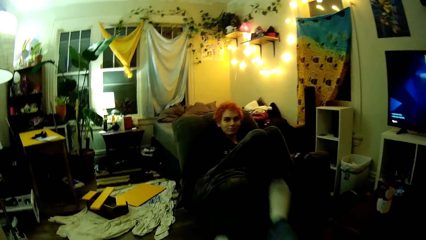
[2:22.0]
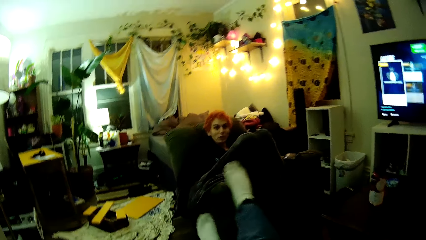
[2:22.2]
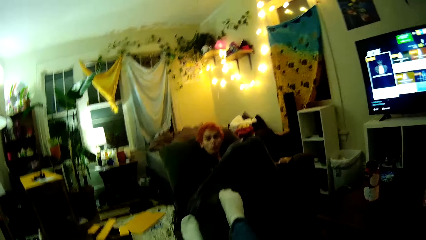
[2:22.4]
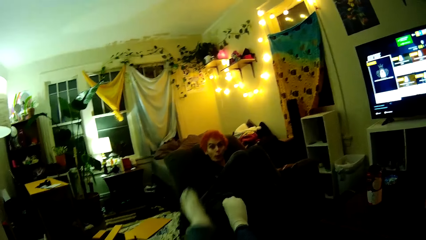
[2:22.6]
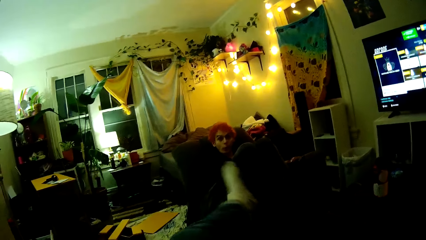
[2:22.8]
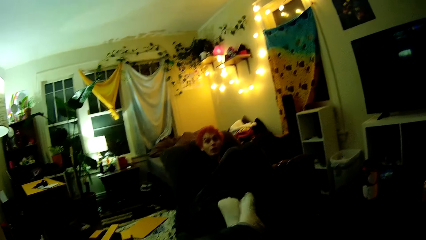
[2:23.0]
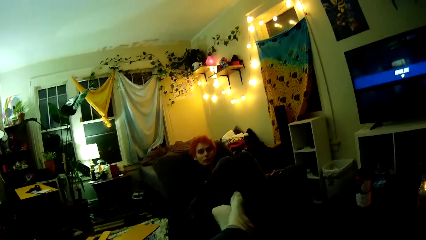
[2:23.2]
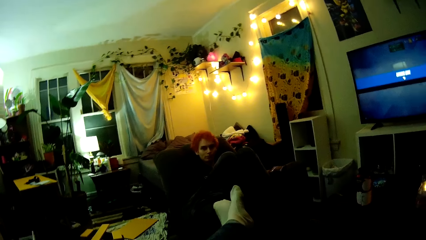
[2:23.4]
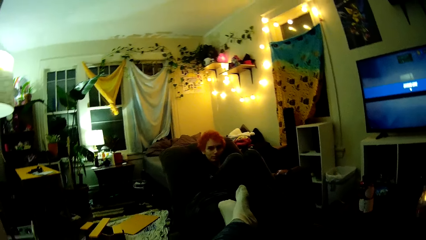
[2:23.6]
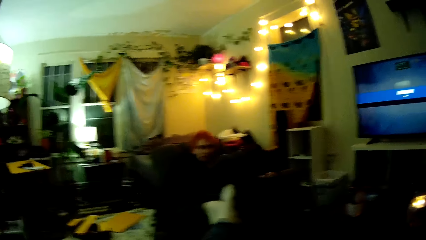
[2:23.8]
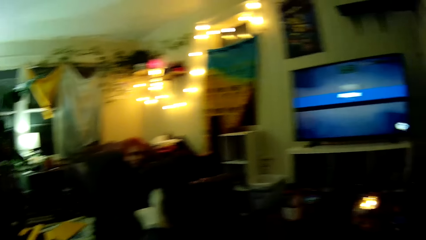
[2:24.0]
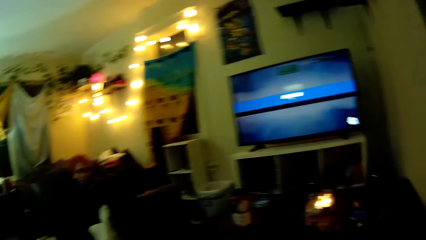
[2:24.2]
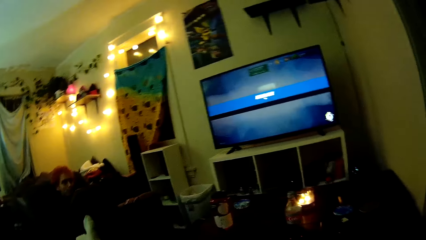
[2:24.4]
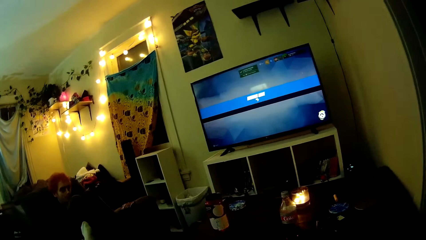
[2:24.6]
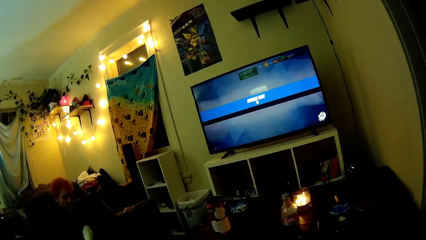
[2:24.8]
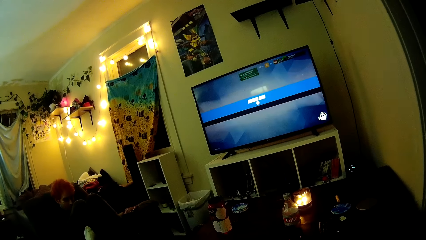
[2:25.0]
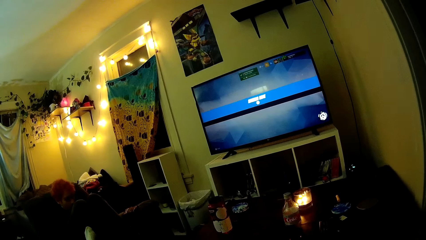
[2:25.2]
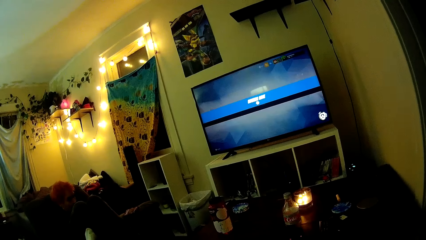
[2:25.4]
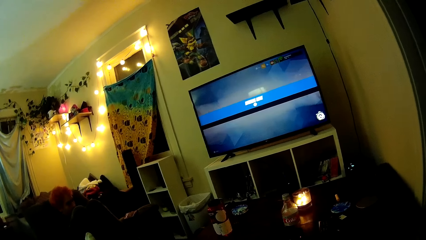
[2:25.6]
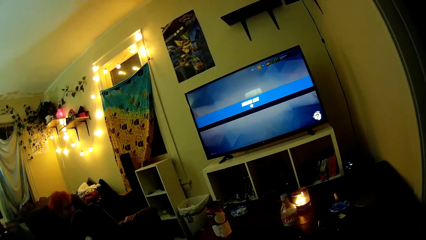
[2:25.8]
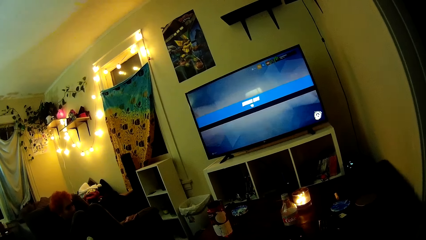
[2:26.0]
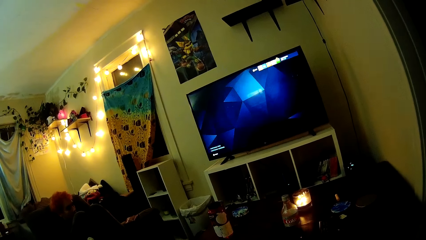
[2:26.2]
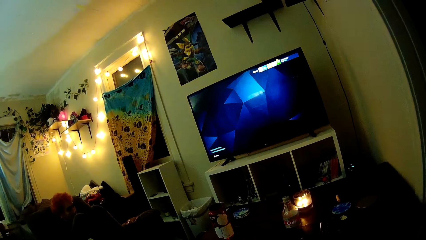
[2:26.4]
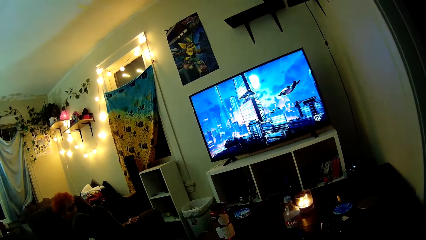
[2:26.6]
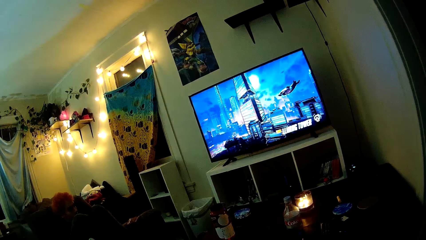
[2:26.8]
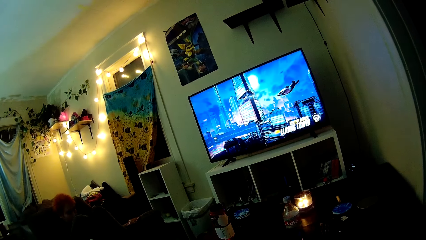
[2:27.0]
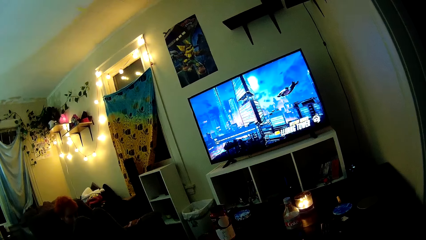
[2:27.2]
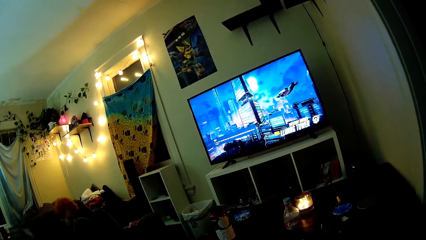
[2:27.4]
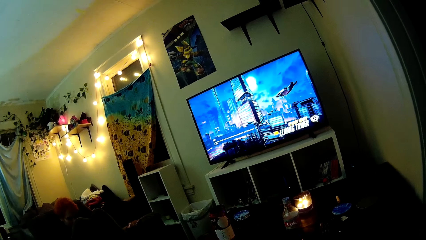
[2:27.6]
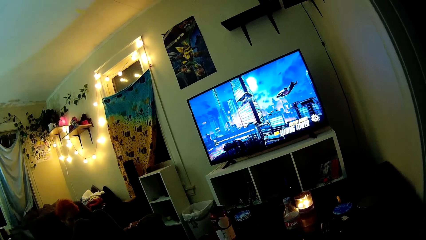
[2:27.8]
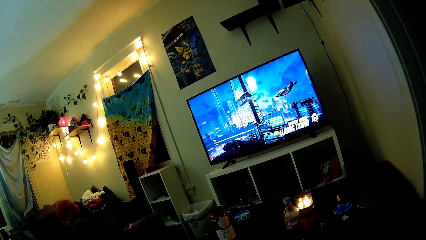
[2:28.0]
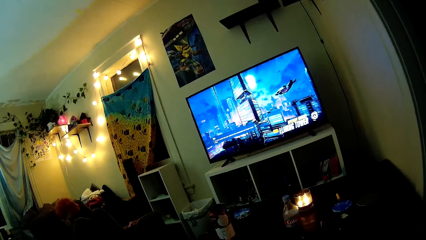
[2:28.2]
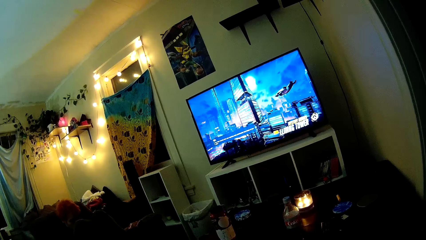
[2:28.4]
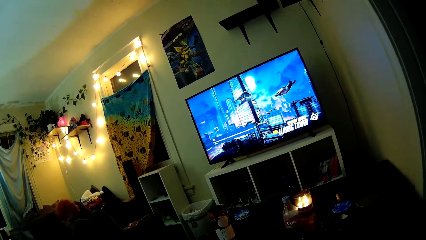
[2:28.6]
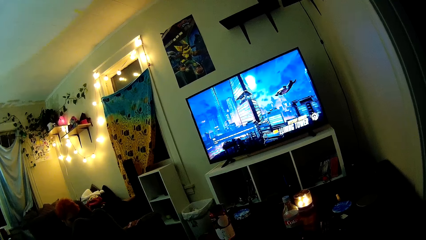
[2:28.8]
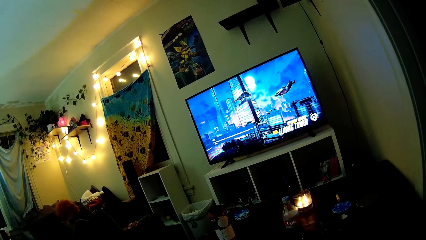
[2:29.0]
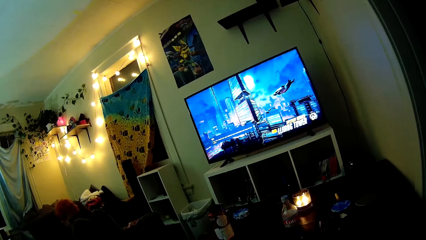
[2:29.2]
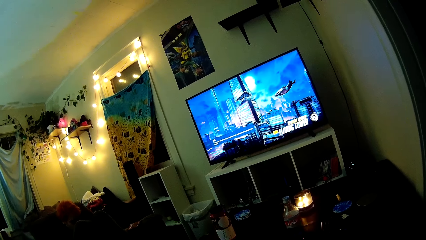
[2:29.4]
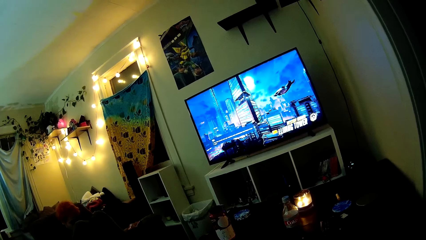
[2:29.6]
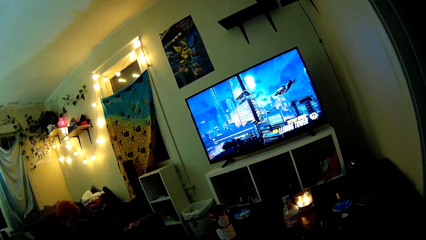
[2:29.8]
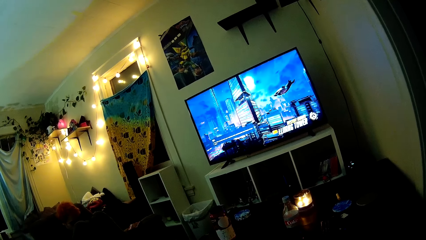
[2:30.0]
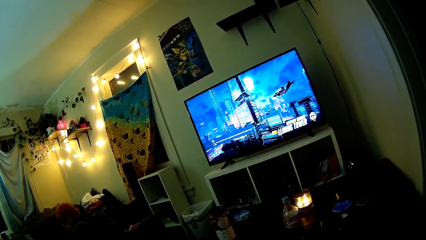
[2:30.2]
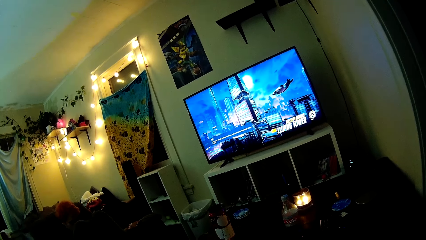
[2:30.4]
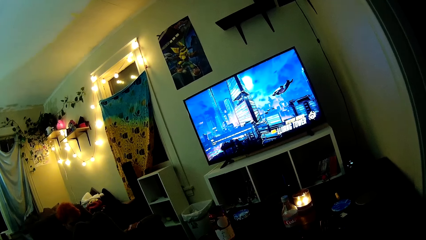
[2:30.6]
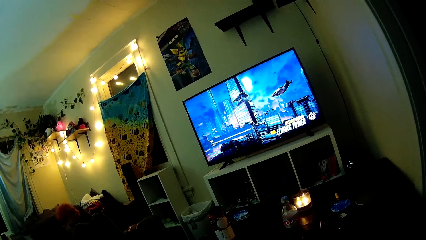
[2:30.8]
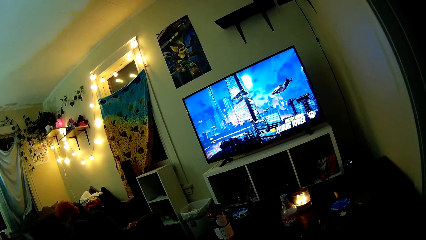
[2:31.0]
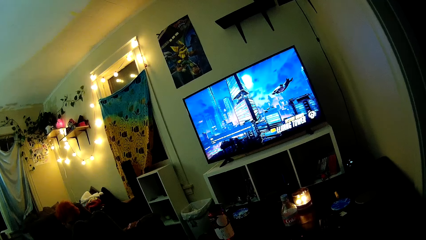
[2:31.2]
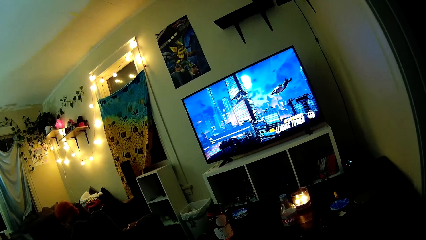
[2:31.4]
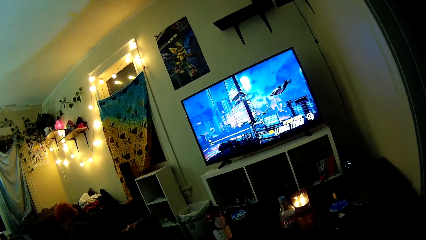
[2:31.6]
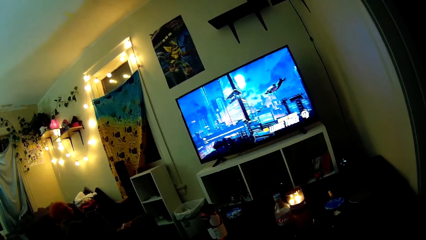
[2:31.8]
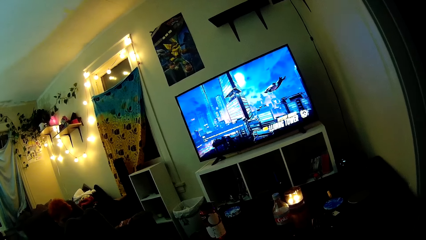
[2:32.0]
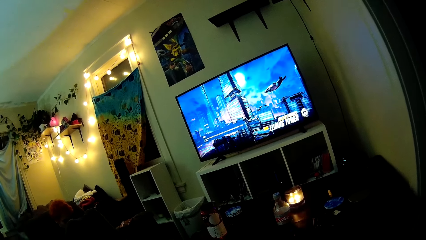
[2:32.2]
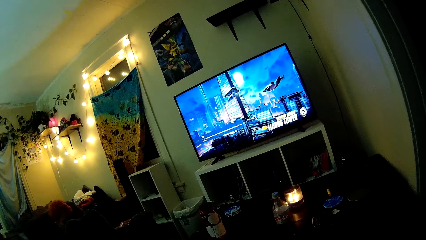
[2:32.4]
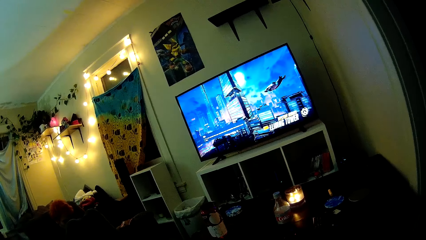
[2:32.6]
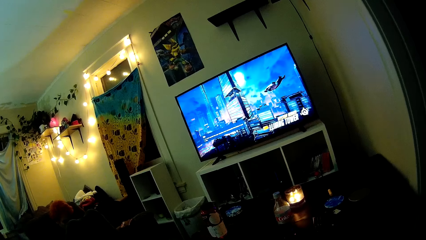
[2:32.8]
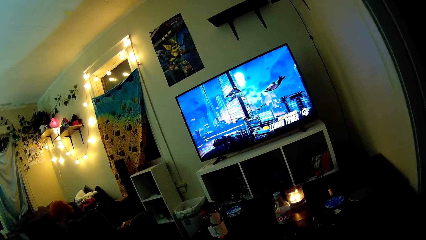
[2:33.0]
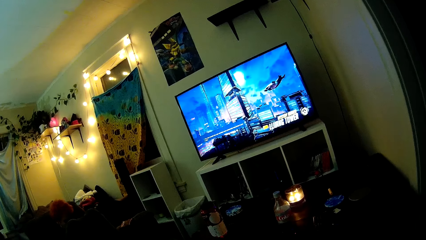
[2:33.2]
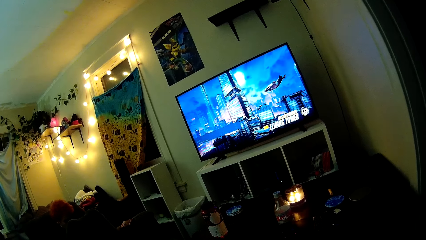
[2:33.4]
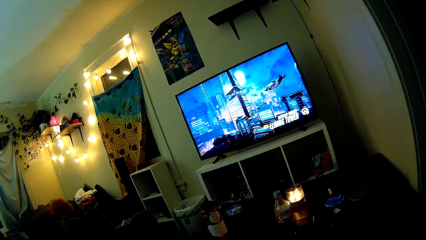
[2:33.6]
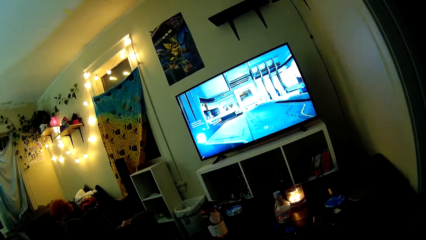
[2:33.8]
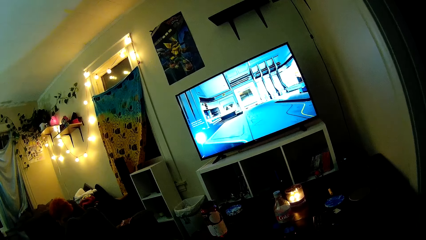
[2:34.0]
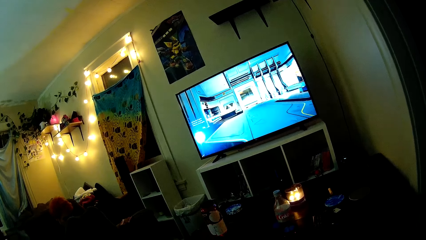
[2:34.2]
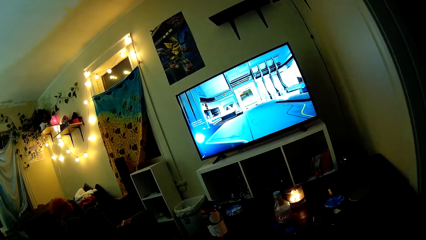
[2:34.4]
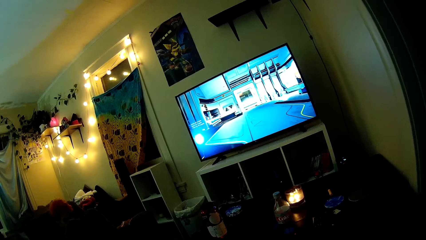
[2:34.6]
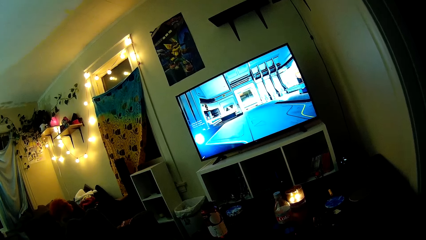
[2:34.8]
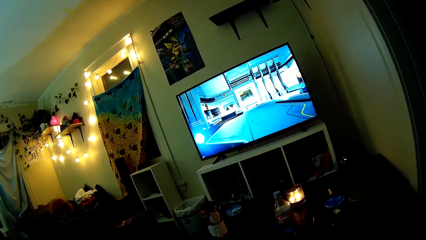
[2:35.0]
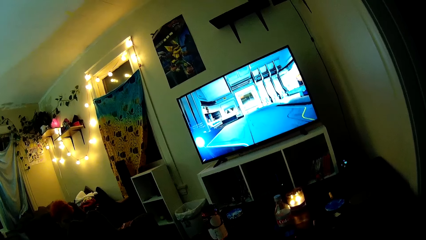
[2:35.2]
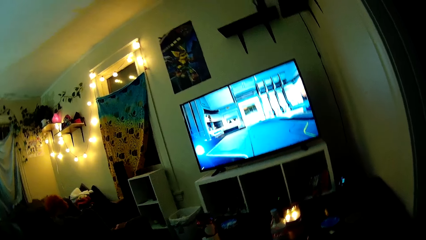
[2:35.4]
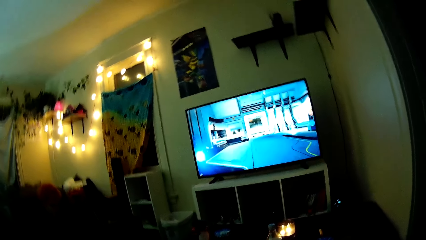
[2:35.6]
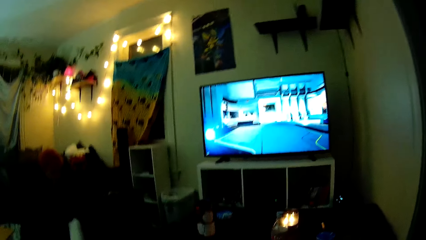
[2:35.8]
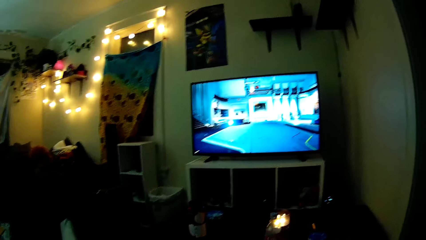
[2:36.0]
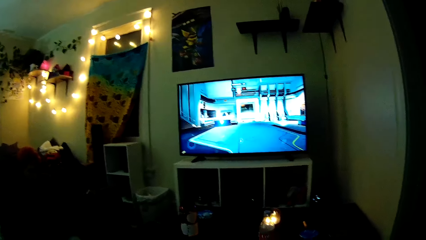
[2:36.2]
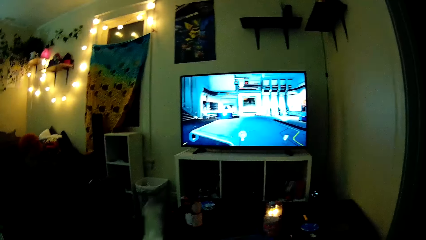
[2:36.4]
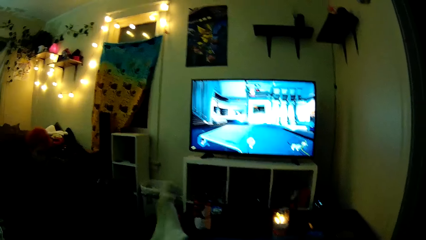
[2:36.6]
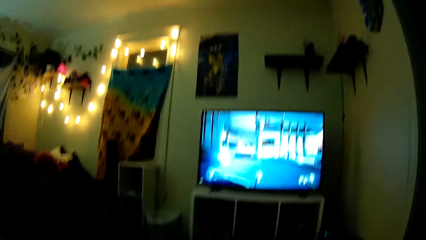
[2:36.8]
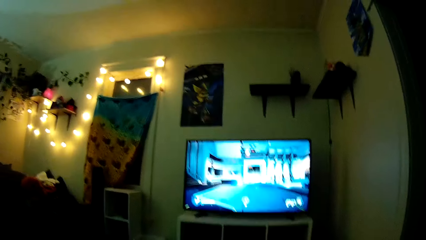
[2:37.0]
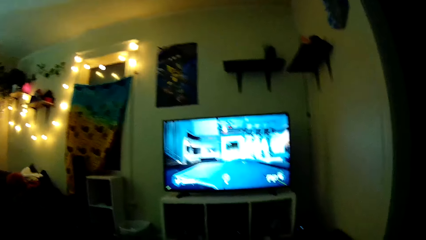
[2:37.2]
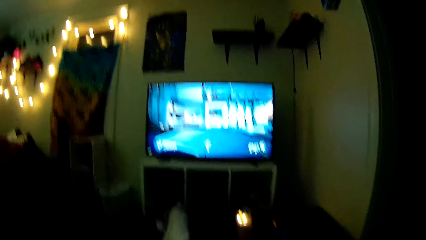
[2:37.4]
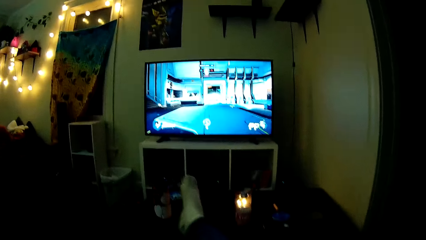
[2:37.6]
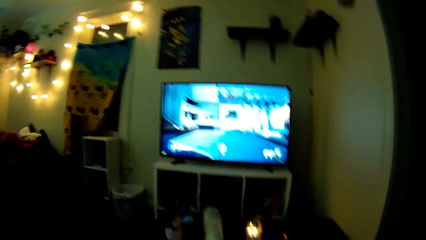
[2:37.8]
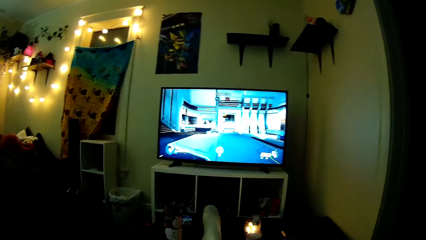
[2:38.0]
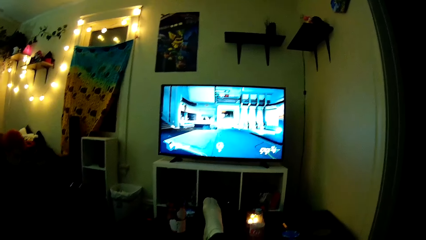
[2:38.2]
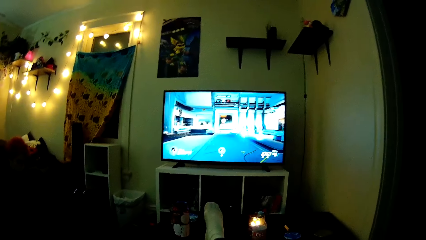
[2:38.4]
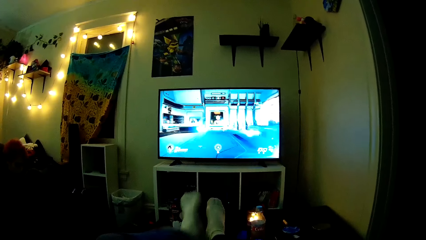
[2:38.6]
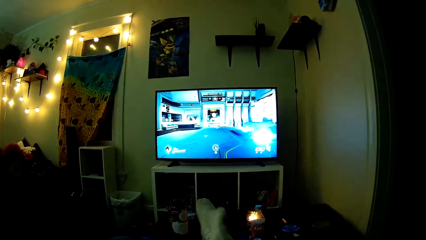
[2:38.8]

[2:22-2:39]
The camera wearer dialogues with the man. He straightens his leg on the table.
